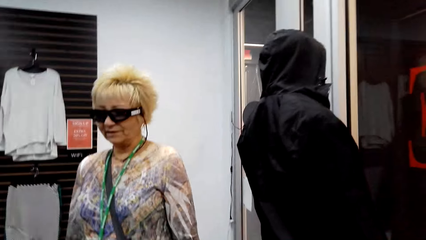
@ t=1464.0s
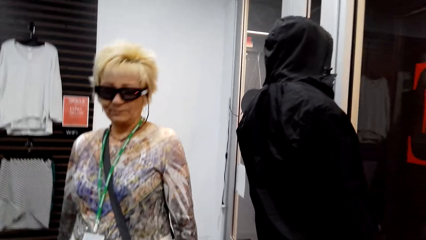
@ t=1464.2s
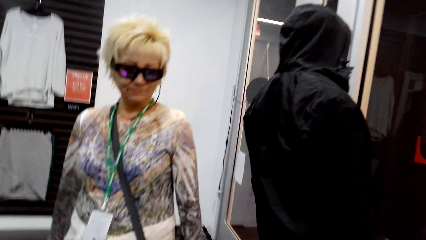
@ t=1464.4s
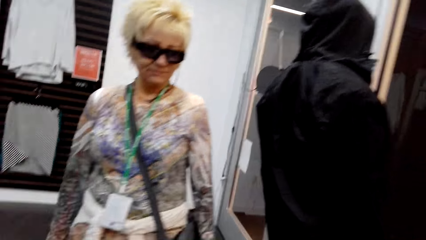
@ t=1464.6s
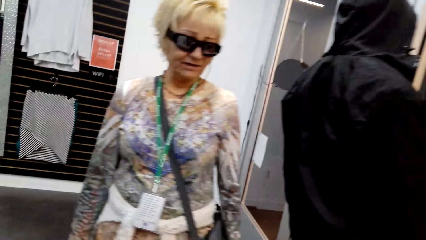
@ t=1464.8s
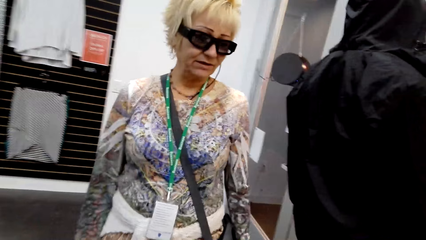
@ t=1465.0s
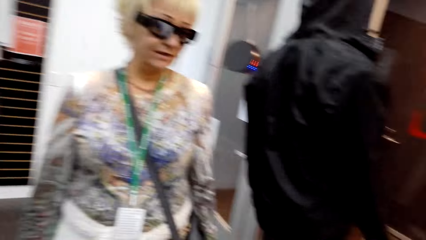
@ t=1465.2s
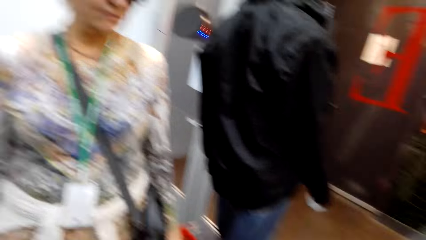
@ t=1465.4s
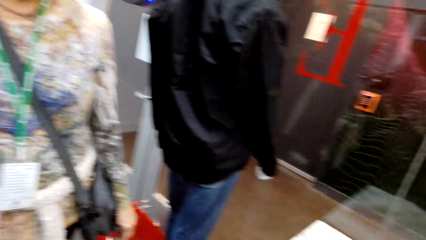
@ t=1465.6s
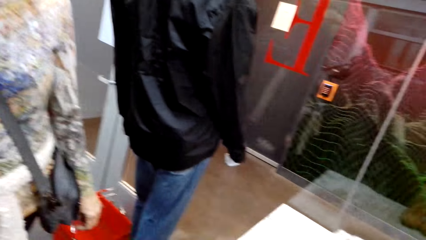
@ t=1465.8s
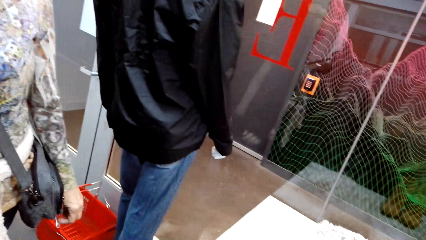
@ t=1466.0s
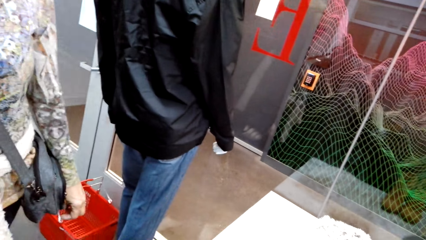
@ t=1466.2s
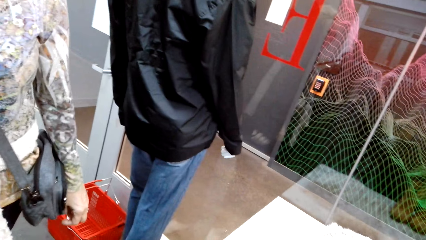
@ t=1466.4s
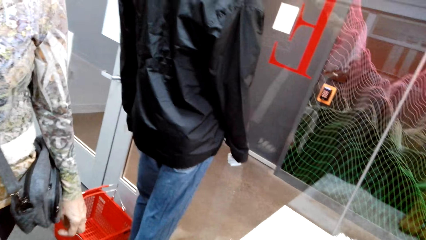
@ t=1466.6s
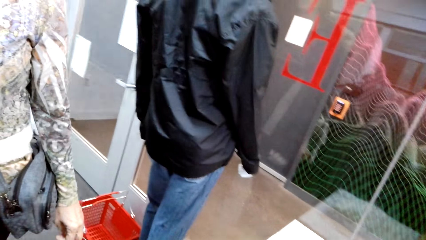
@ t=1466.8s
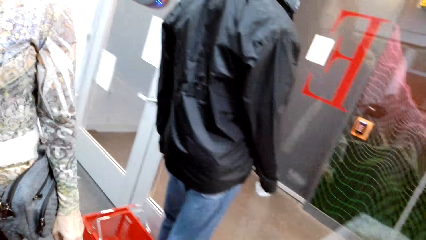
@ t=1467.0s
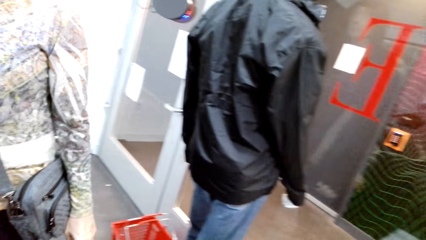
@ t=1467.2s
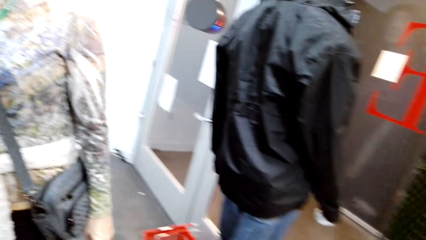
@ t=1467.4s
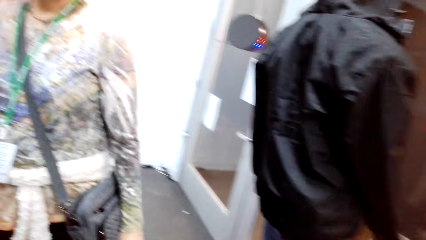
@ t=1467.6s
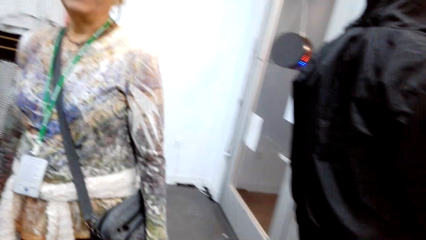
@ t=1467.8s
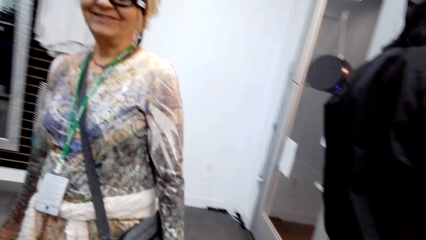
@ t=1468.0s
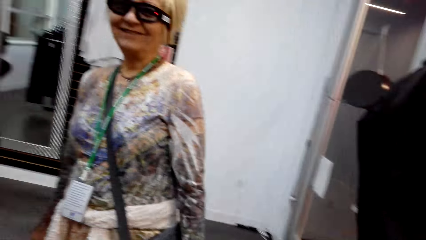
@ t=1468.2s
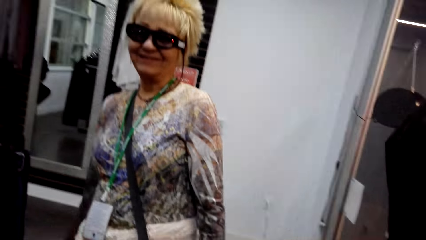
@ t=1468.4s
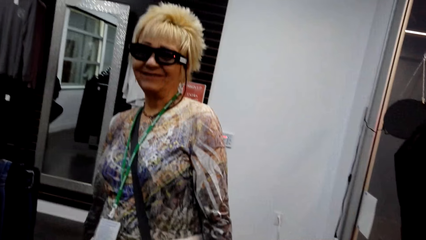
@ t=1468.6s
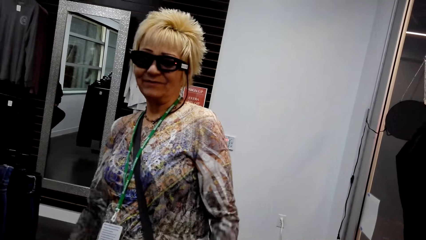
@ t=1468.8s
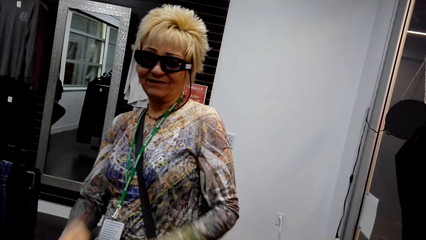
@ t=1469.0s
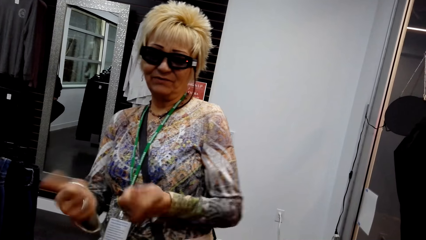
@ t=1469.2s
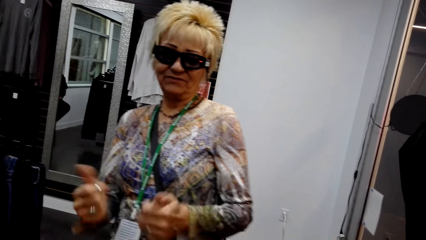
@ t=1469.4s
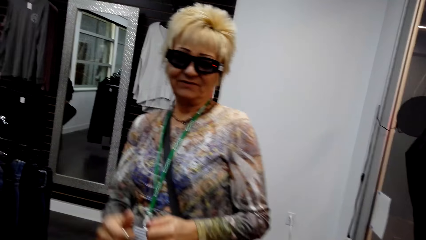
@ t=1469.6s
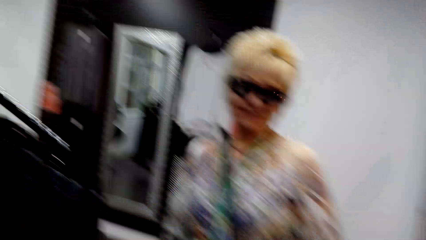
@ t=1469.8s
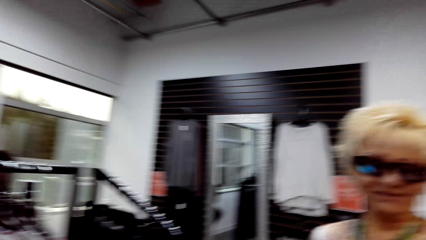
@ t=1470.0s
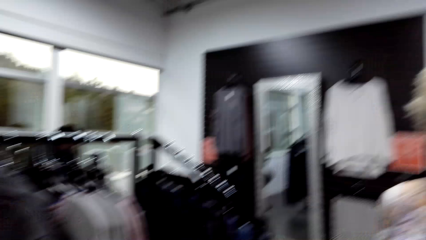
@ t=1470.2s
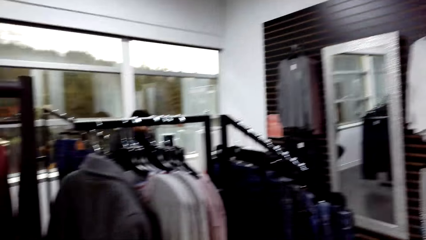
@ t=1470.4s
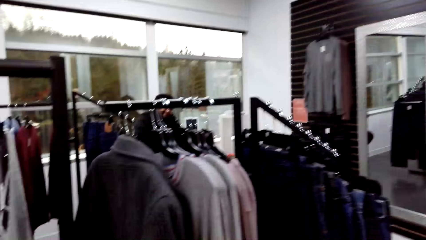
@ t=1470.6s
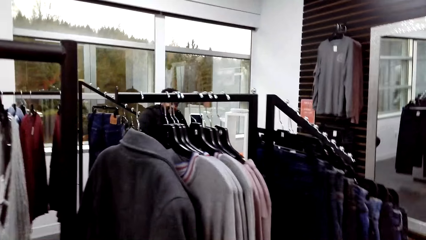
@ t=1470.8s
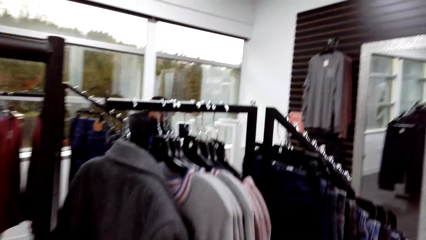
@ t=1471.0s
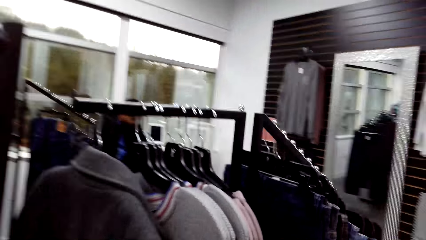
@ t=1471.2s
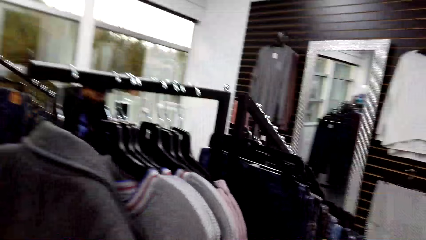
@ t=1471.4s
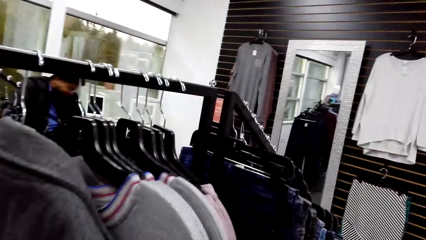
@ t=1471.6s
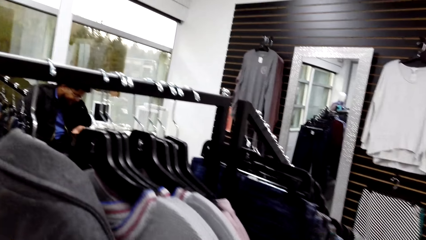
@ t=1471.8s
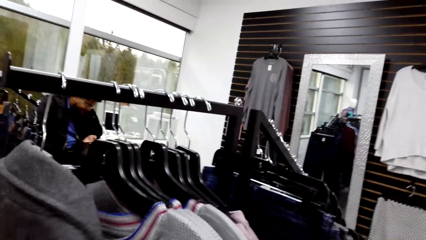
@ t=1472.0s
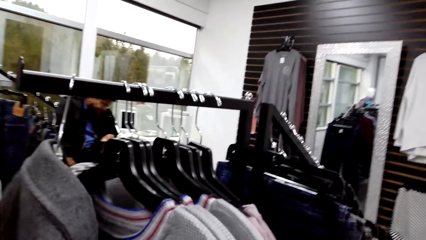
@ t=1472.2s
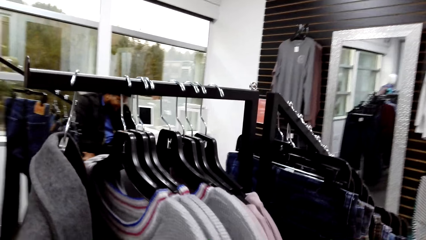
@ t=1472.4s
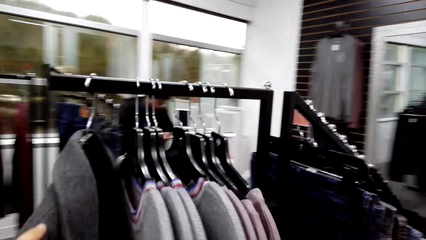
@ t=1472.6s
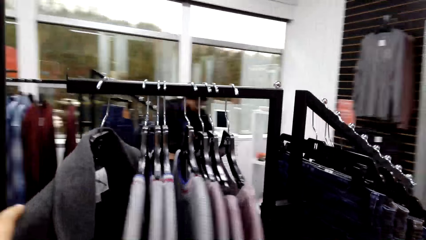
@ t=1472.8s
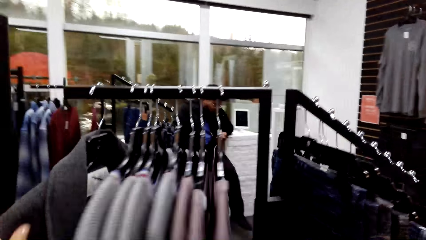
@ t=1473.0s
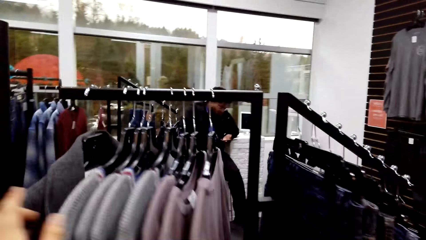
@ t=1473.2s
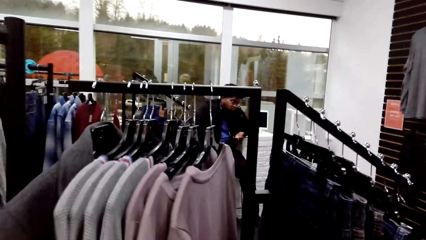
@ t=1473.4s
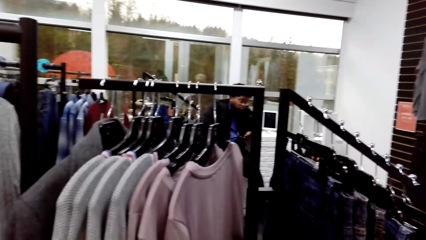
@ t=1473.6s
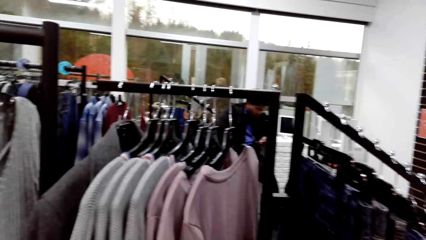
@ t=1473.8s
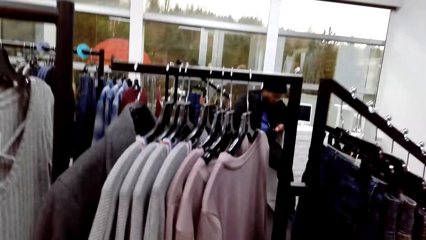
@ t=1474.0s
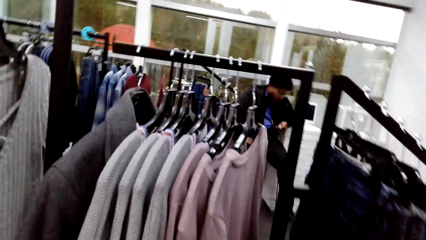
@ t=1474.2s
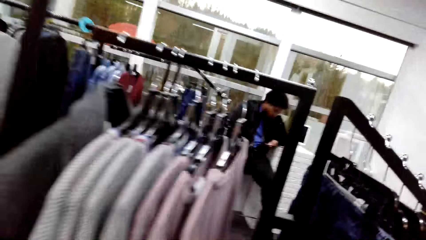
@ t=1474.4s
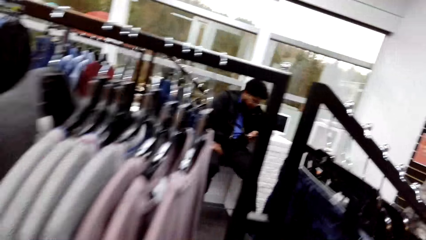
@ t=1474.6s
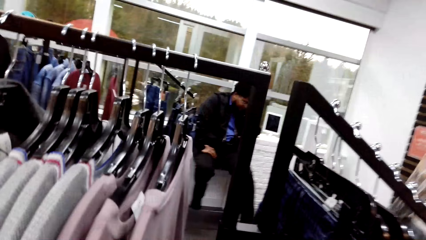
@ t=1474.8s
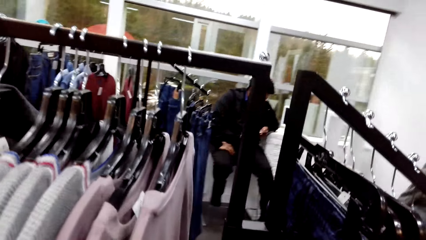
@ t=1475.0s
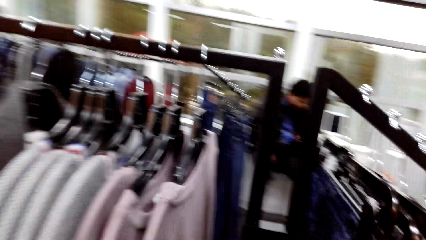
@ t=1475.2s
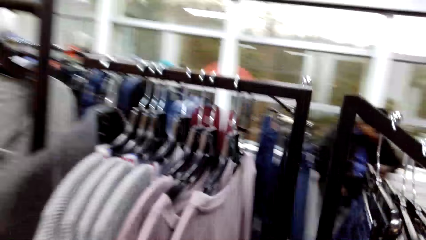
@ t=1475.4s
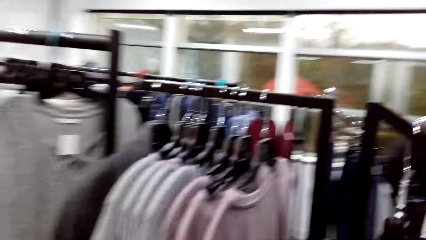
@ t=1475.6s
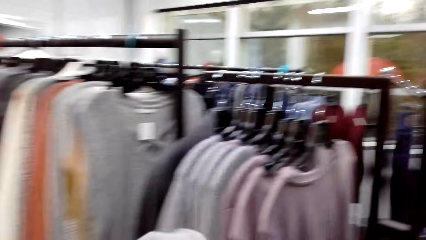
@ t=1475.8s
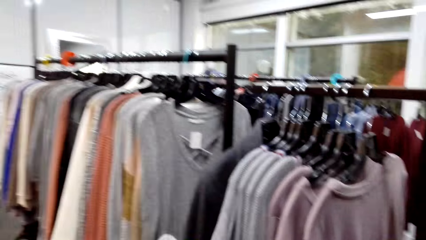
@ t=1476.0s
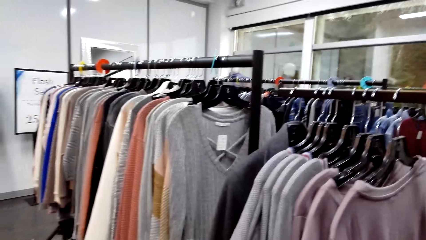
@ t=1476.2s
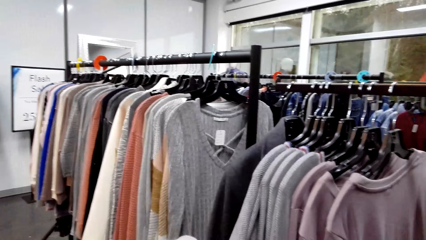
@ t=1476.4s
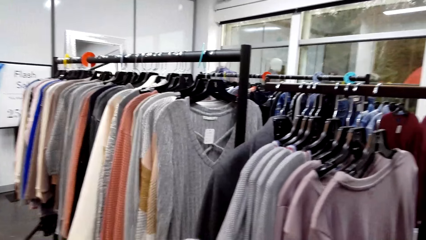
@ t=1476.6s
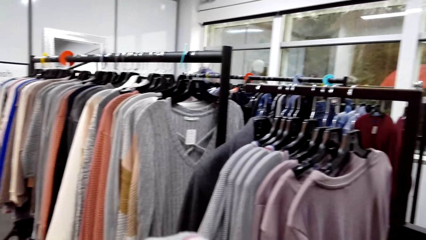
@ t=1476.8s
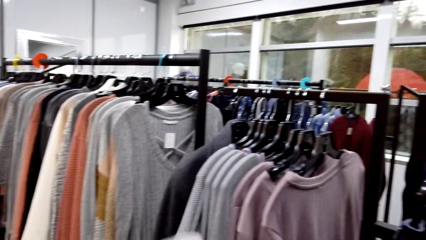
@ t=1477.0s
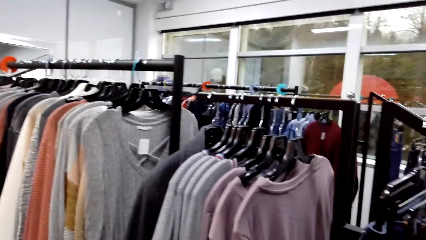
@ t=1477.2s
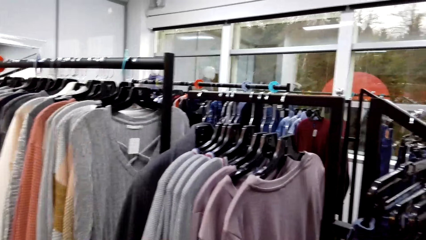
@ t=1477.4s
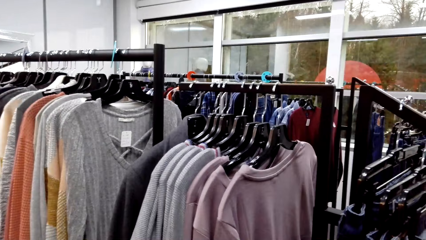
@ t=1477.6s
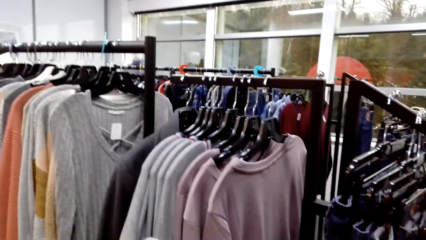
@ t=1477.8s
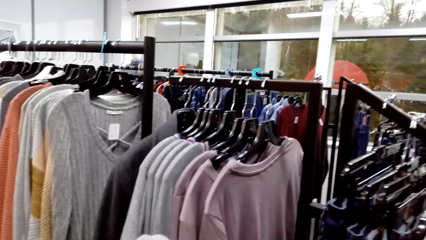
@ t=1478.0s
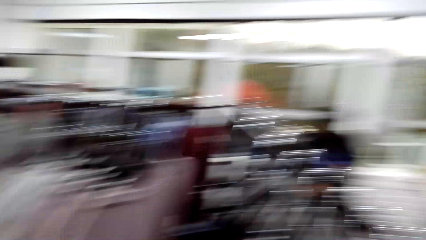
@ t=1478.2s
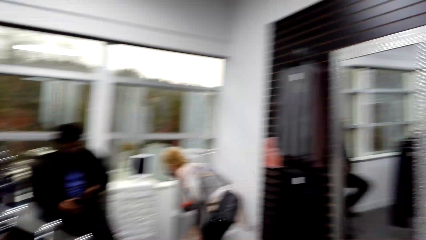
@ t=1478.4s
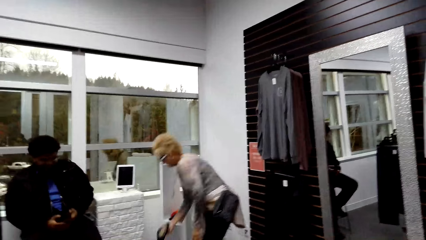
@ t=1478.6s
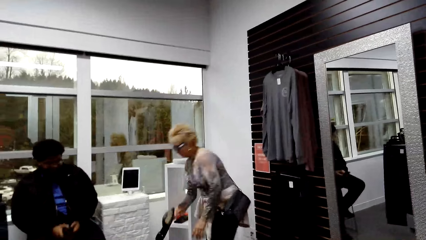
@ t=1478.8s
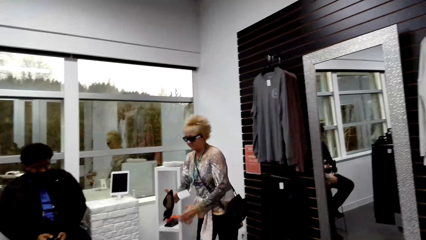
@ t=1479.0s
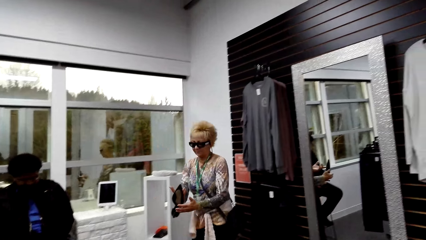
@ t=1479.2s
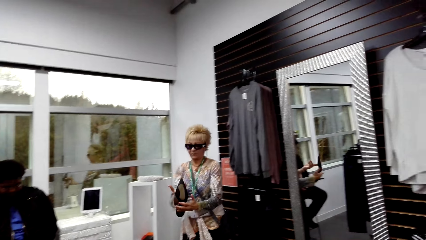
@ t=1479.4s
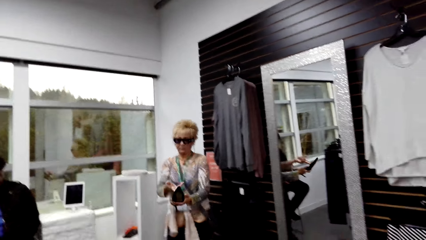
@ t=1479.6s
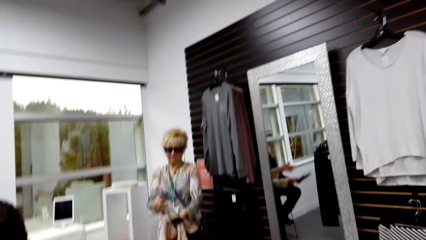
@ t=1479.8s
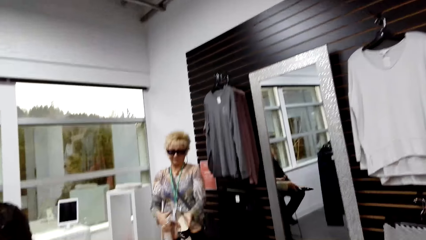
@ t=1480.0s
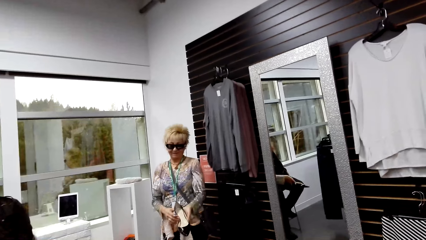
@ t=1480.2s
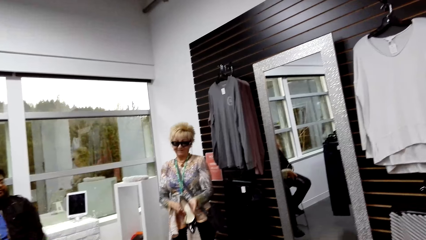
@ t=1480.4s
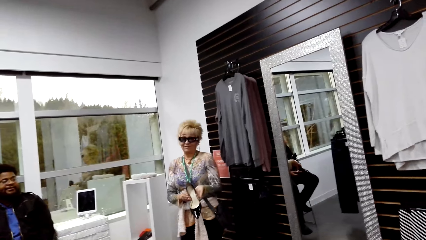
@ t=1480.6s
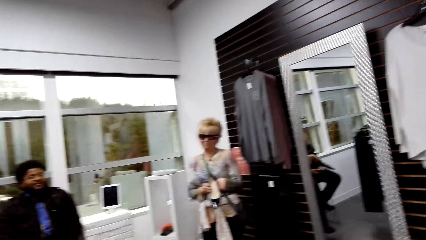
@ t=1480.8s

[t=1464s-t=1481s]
The camera wearer looks at clothes in the hangers. A lady picks a shoe.
